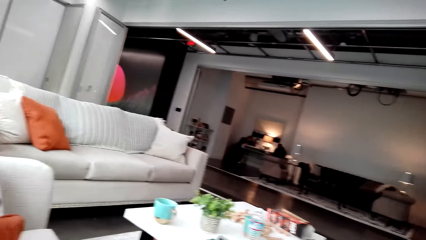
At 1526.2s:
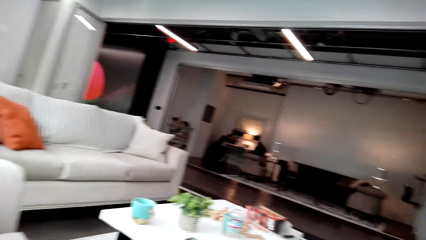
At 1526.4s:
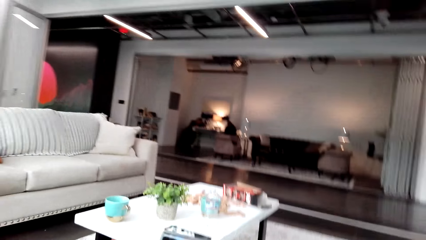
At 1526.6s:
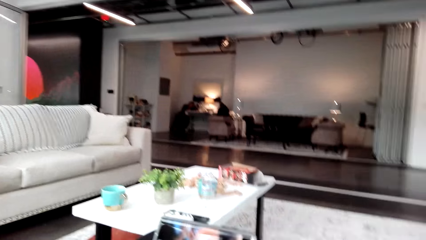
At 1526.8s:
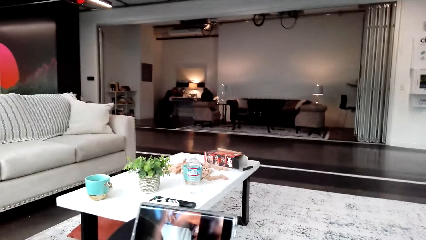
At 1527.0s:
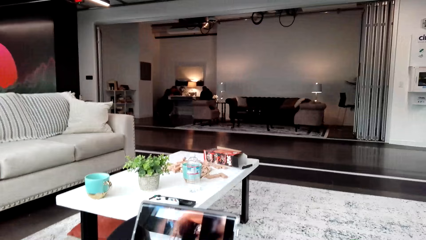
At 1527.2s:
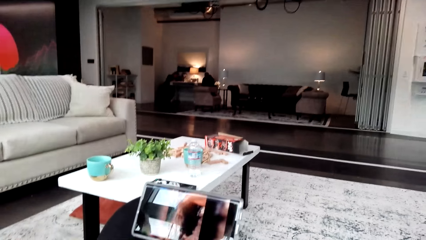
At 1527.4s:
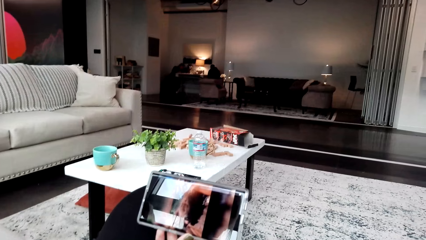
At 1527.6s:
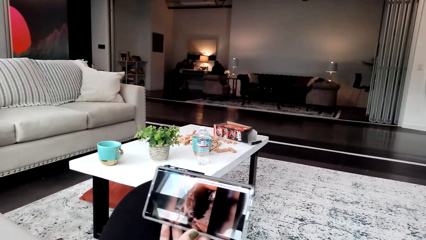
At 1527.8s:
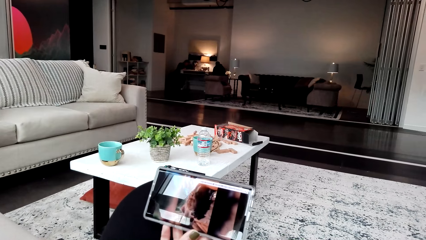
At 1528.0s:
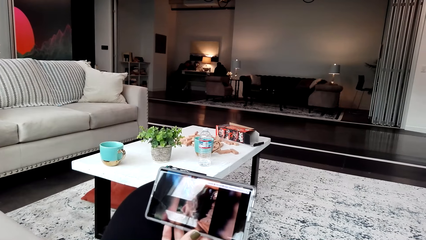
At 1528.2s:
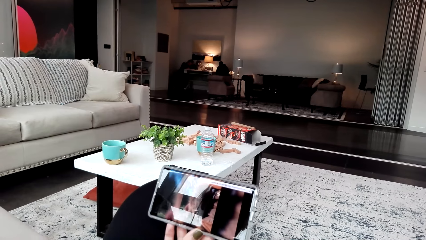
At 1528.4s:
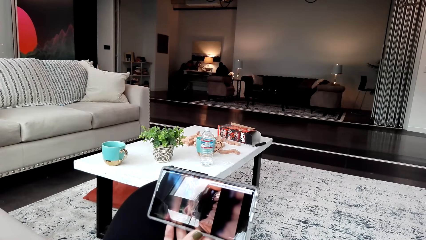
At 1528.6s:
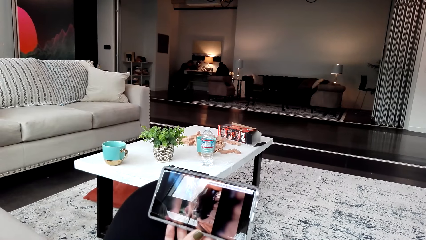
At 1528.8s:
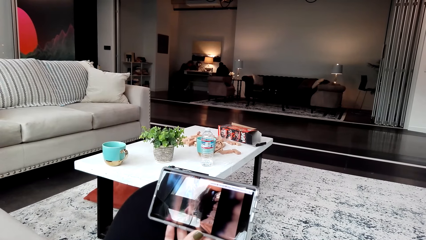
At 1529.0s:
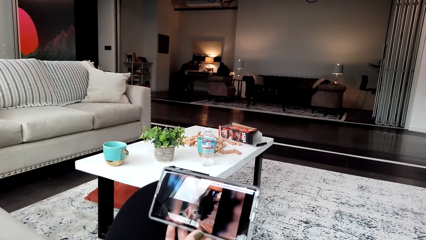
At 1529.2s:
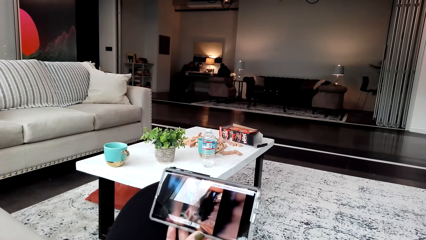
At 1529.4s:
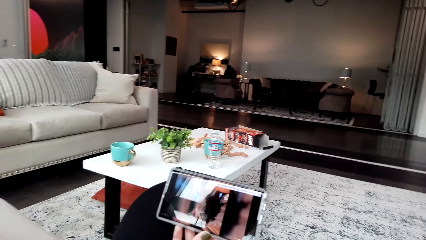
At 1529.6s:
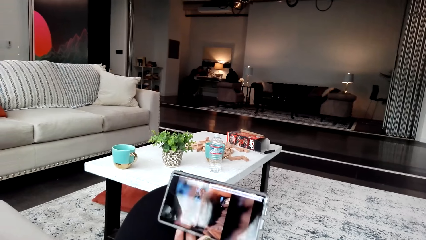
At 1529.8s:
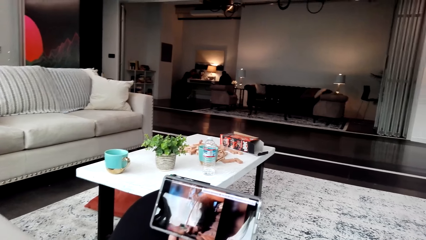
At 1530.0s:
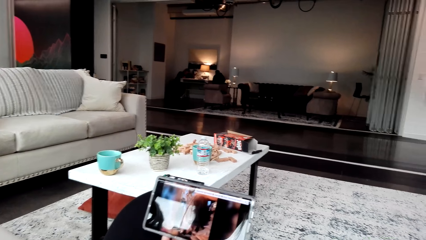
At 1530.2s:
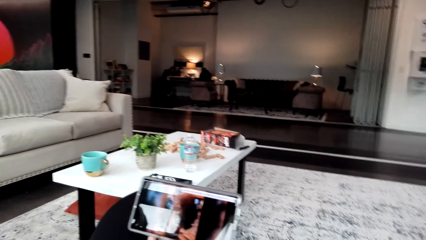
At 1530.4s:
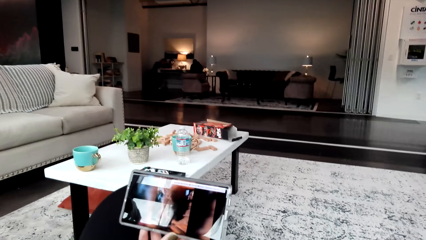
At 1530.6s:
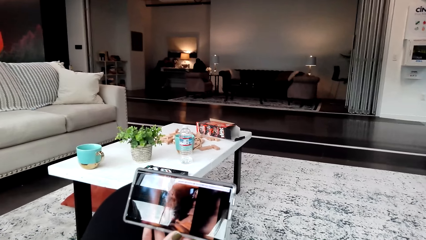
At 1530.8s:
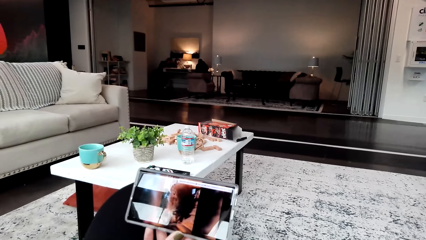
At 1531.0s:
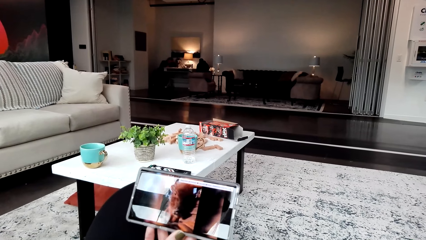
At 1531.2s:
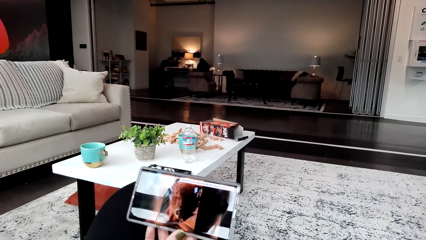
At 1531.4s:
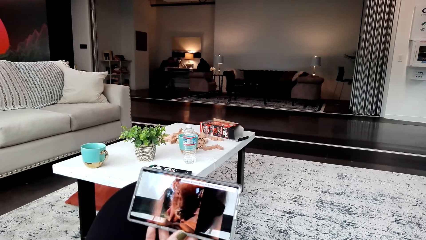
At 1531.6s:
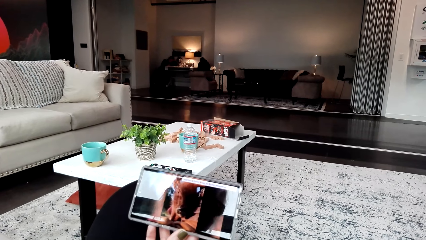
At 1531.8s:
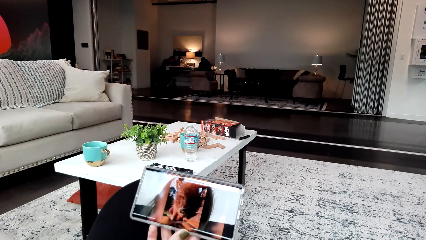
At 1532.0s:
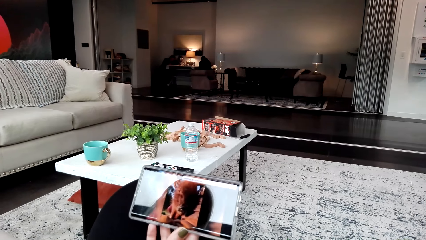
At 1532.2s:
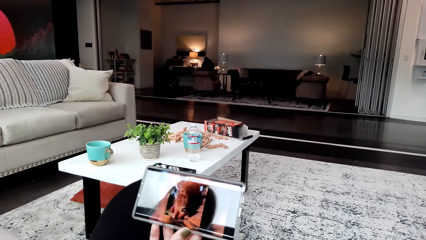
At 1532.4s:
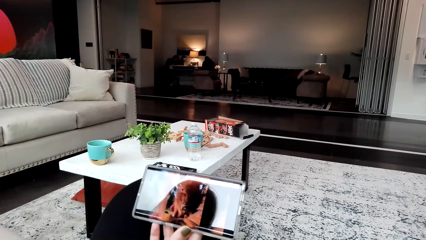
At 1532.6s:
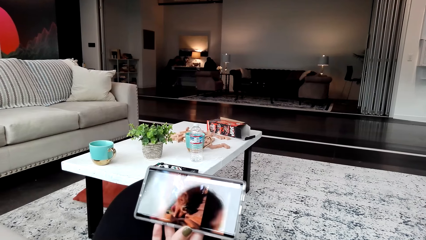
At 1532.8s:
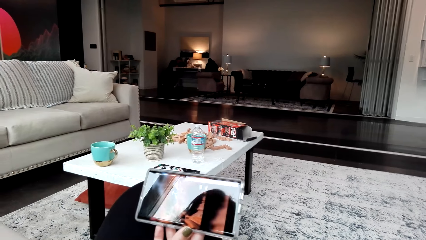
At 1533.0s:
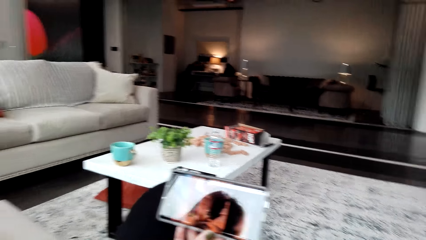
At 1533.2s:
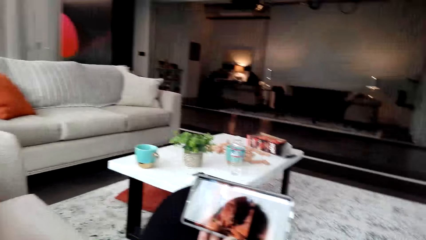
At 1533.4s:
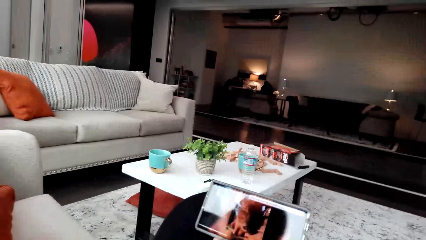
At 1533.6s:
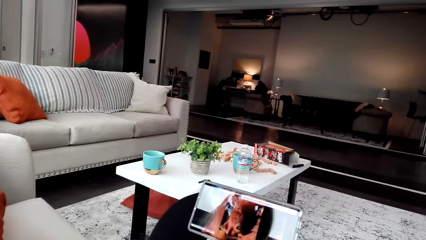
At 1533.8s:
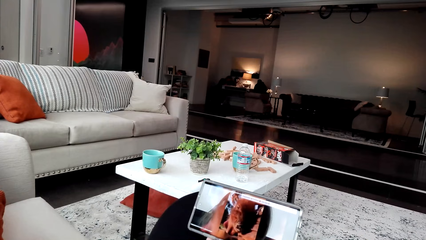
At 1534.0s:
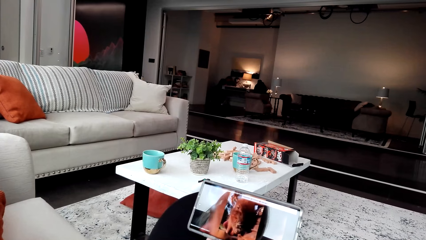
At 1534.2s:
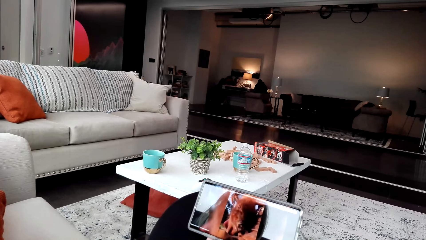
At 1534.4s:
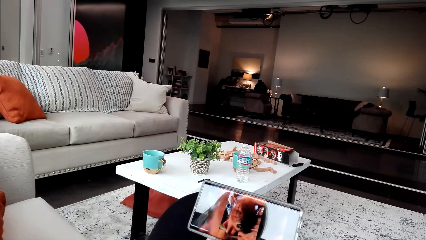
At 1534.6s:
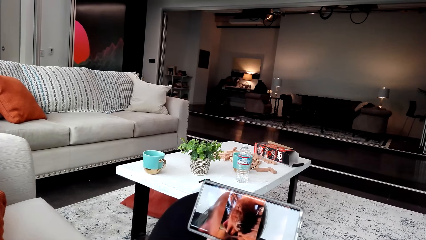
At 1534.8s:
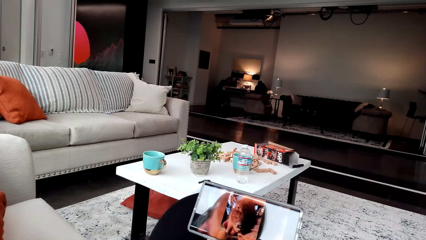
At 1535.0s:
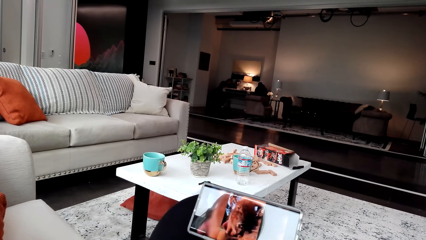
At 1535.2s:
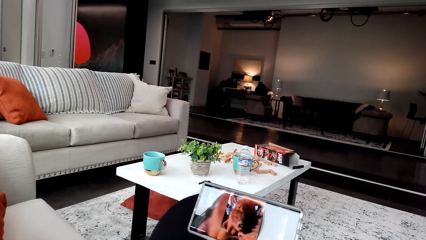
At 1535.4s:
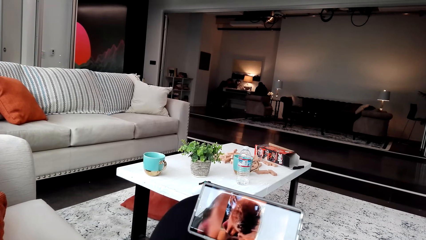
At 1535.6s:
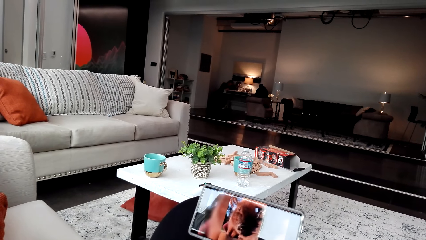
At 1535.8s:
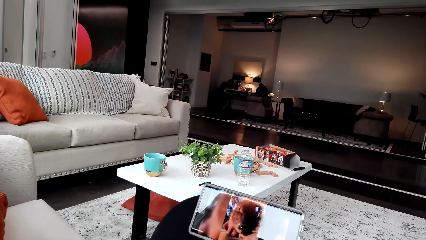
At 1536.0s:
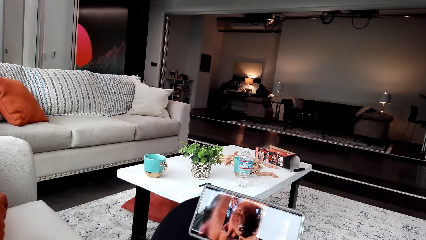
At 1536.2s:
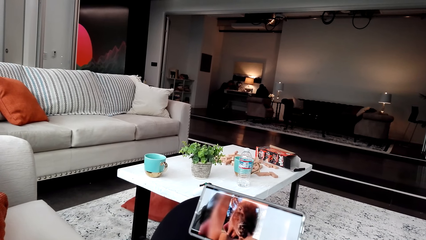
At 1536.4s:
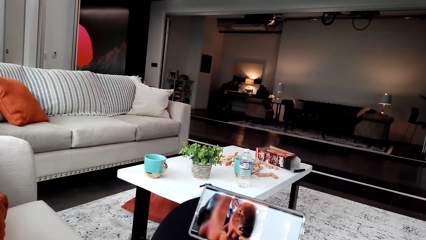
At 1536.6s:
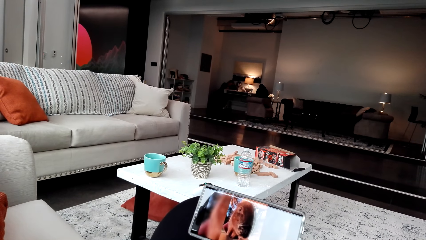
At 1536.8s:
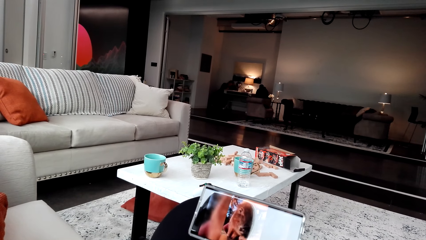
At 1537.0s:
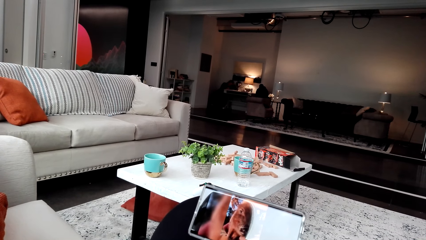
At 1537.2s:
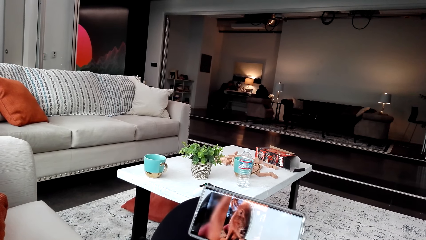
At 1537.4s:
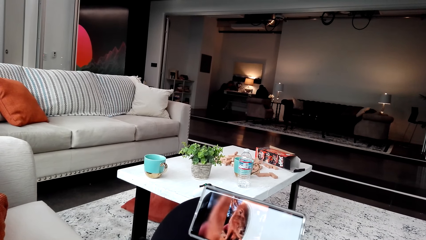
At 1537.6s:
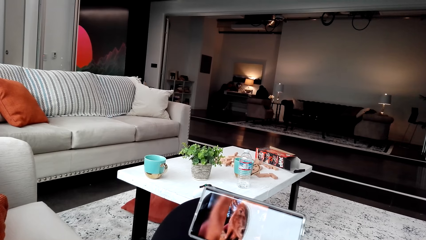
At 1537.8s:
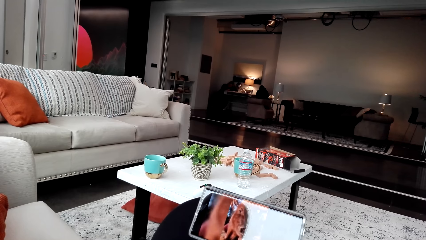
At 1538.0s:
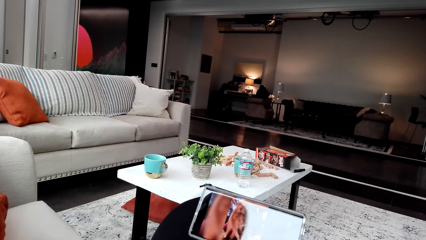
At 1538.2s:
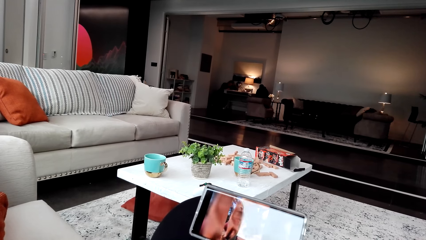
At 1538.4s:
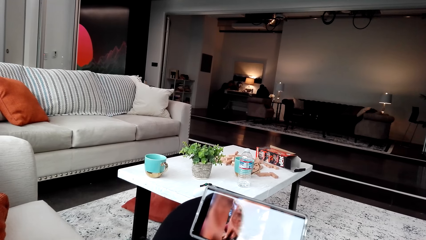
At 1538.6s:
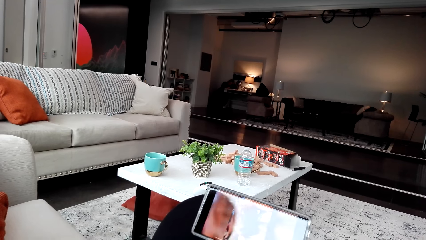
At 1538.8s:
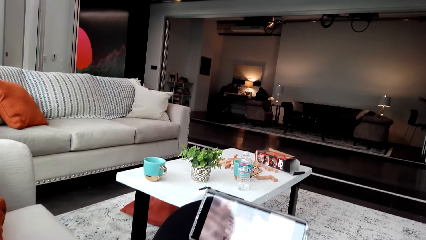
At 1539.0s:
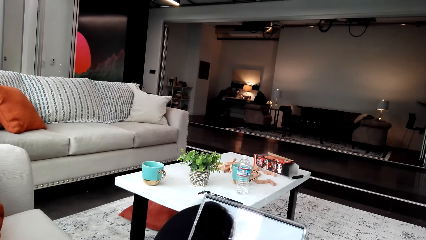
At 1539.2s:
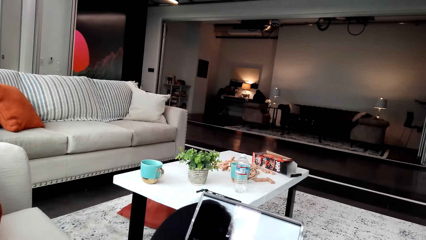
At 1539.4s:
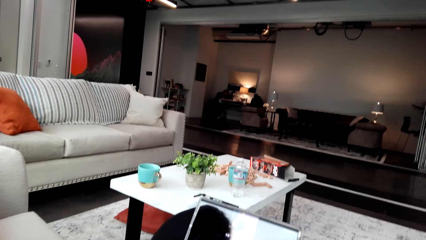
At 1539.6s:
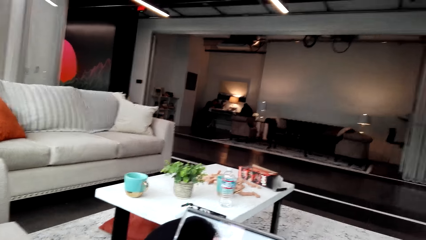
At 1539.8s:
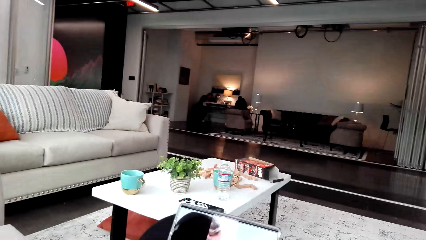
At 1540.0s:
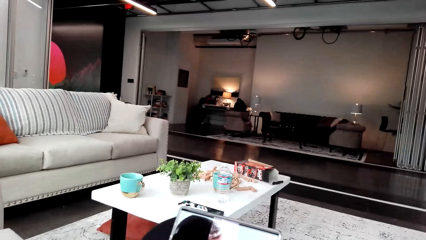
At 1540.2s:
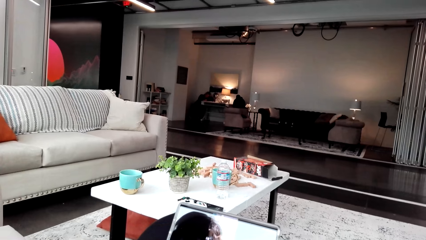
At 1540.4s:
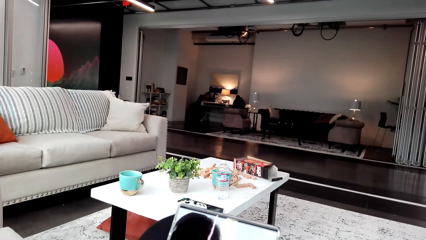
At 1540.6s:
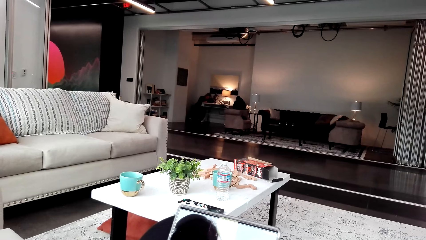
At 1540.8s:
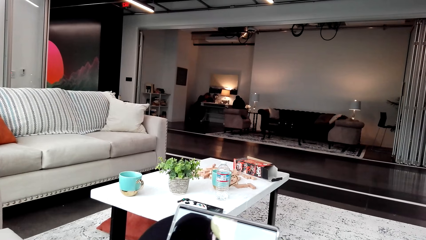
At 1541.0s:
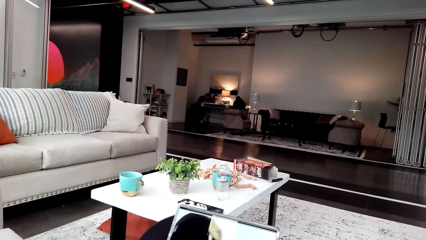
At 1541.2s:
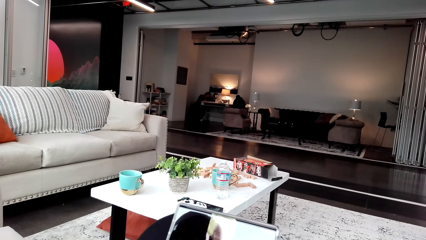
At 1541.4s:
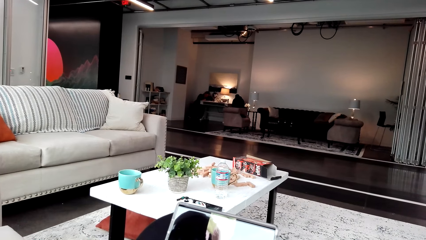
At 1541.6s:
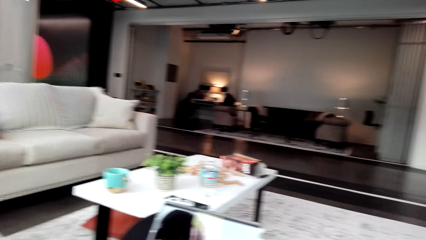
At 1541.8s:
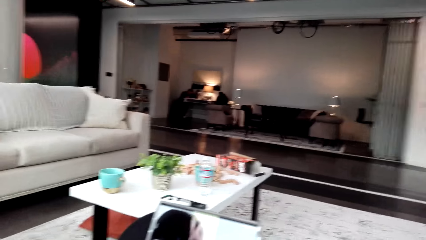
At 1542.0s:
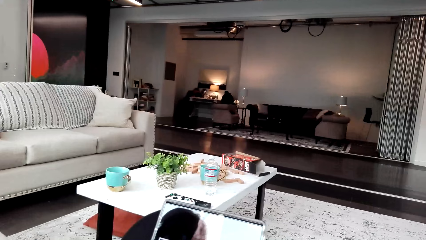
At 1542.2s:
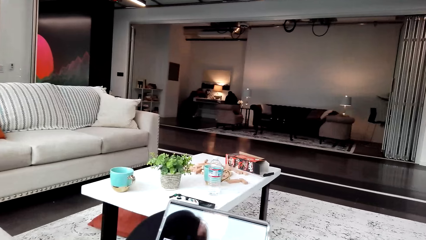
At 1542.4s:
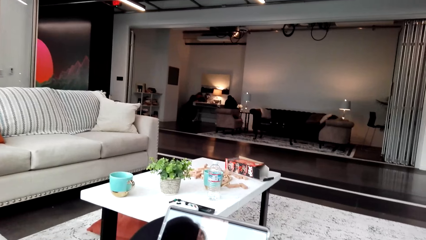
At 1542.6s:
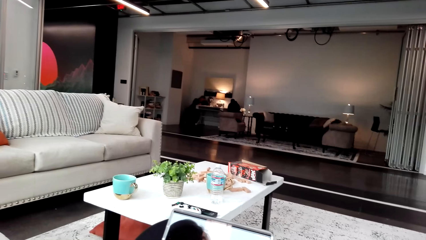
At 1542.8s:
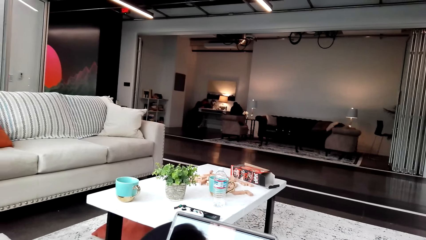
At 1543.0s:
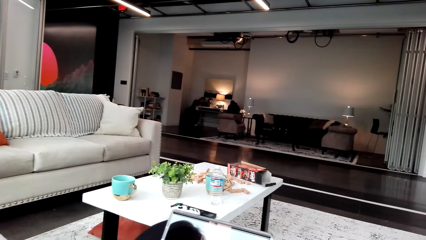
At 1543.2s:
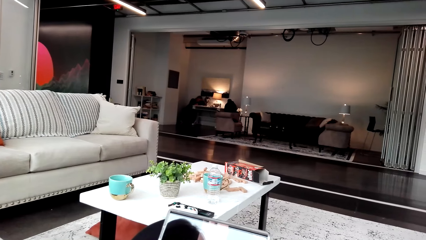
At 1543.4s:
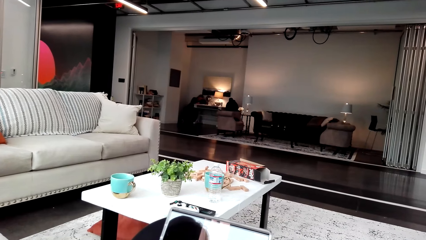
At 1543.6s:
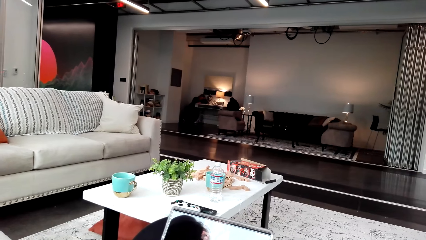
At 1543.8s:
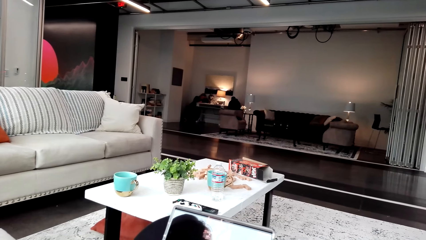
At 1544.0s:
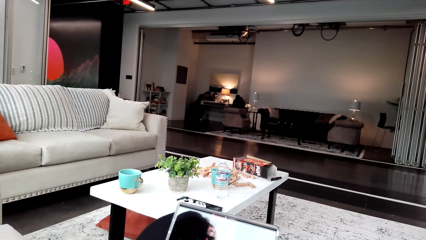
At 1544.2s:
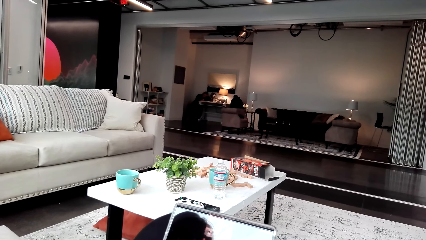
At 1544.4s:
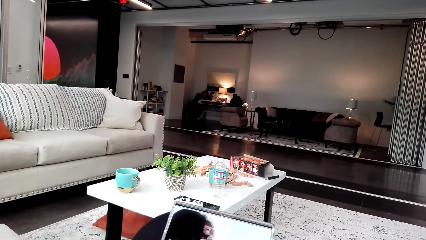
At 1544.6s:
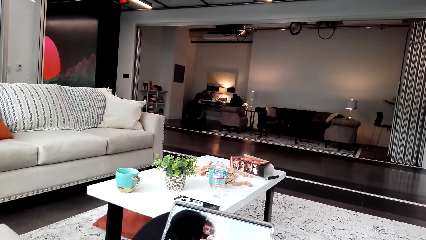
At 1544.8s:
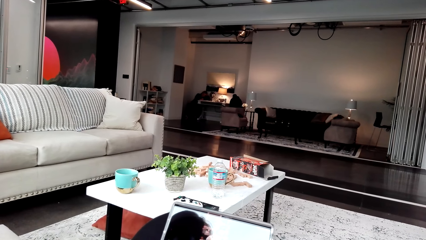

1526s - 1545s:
The camera wearer watches the video. They talk.
